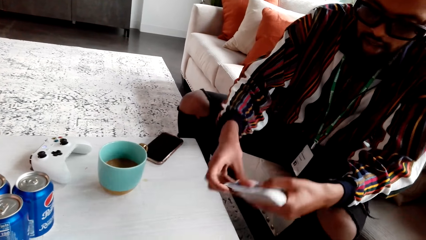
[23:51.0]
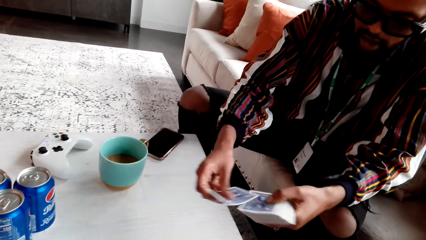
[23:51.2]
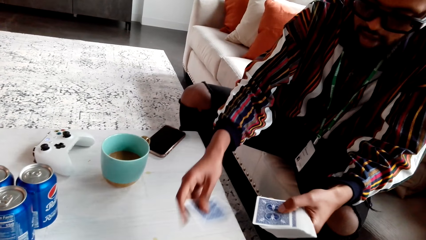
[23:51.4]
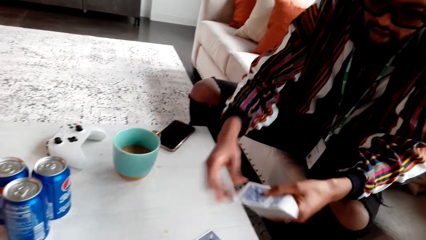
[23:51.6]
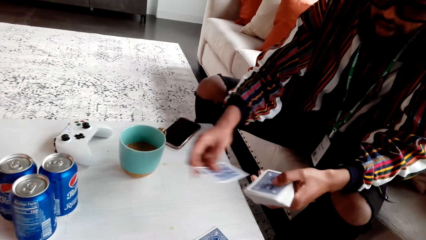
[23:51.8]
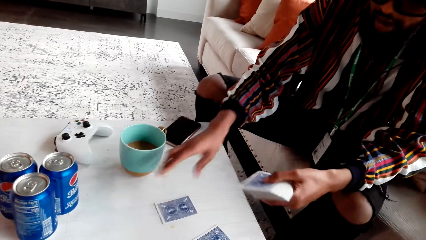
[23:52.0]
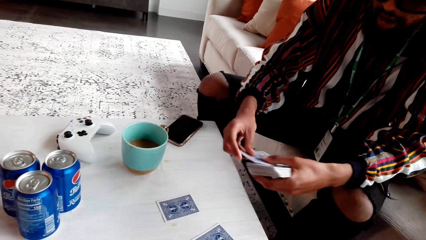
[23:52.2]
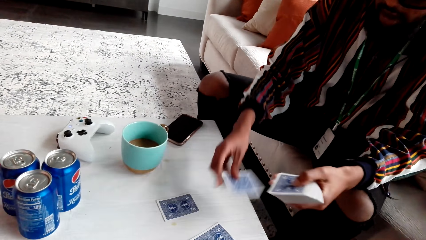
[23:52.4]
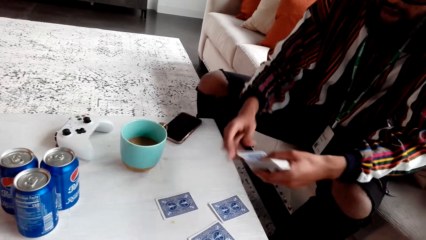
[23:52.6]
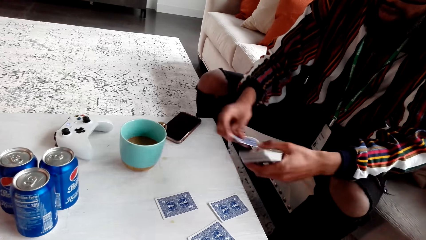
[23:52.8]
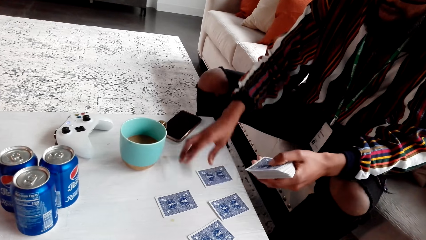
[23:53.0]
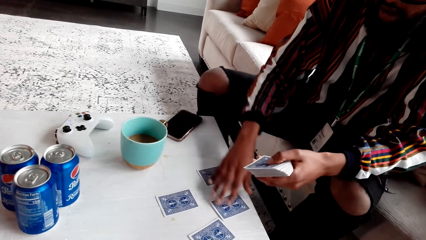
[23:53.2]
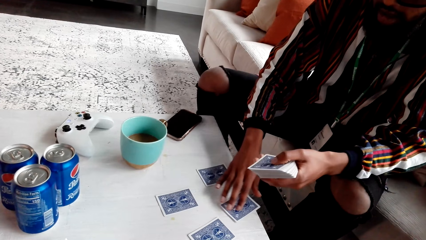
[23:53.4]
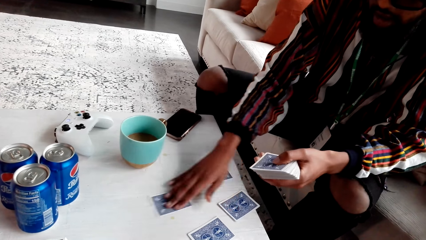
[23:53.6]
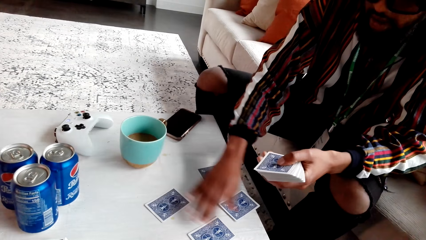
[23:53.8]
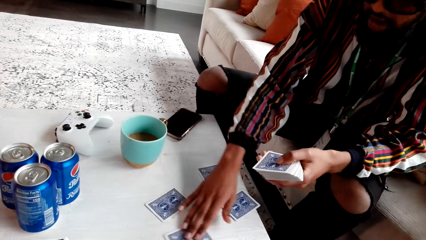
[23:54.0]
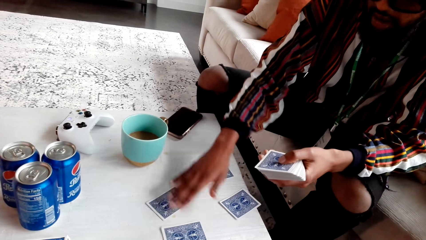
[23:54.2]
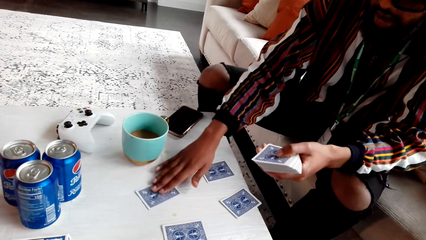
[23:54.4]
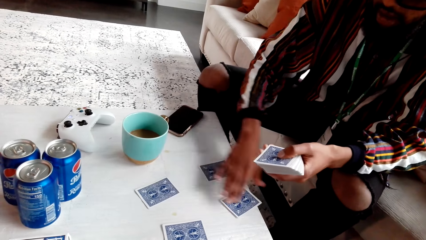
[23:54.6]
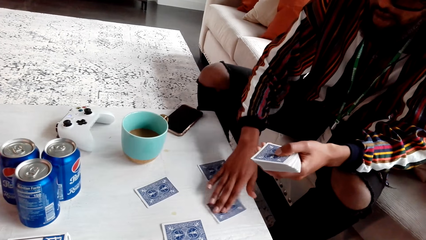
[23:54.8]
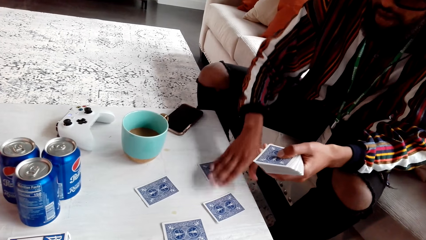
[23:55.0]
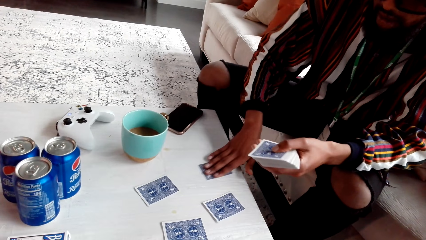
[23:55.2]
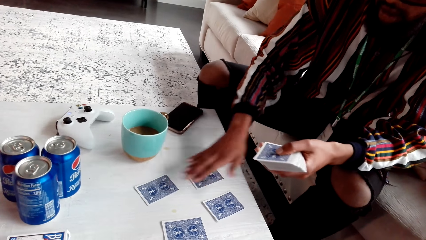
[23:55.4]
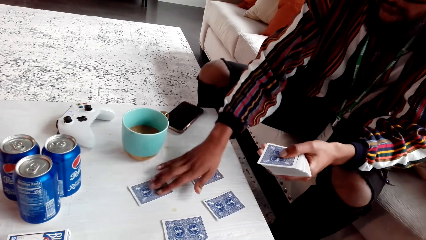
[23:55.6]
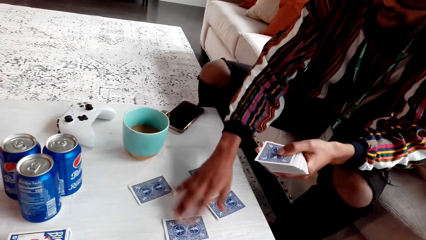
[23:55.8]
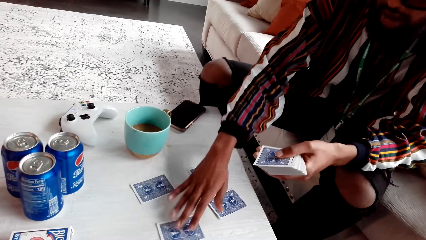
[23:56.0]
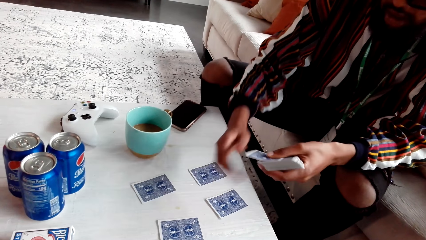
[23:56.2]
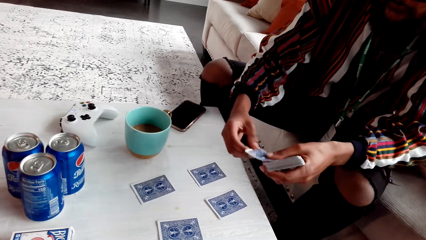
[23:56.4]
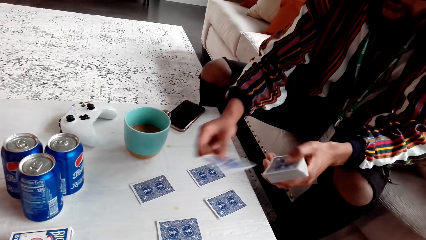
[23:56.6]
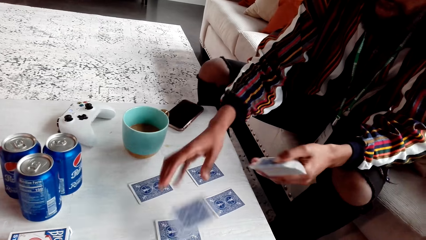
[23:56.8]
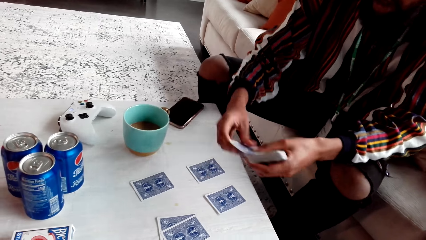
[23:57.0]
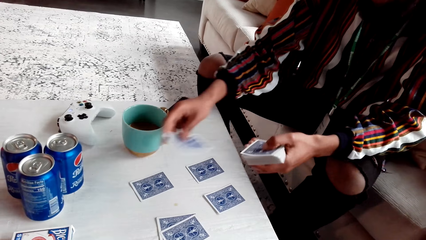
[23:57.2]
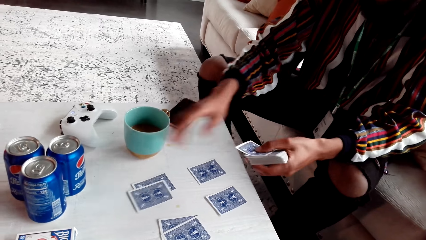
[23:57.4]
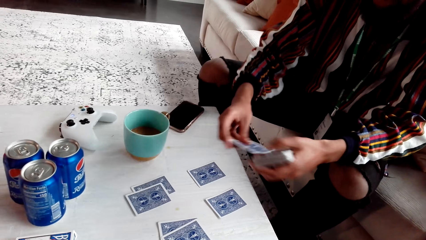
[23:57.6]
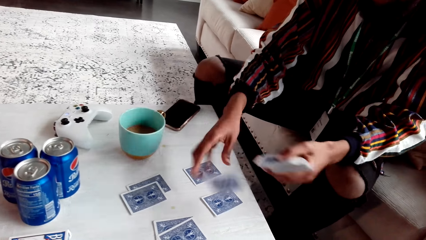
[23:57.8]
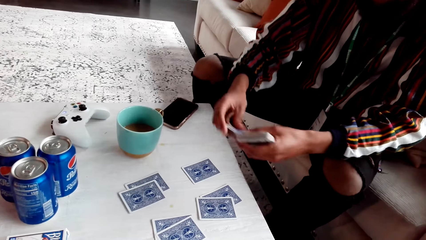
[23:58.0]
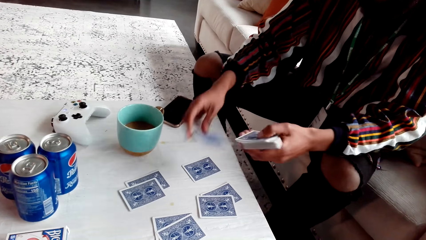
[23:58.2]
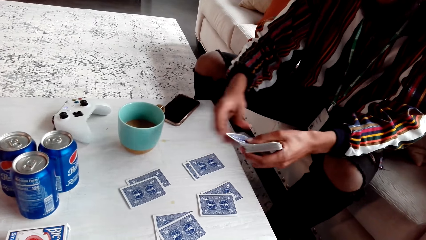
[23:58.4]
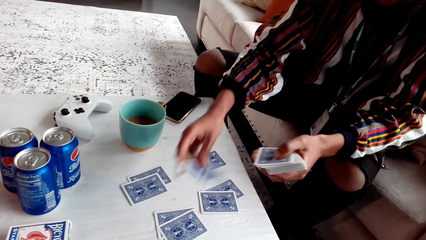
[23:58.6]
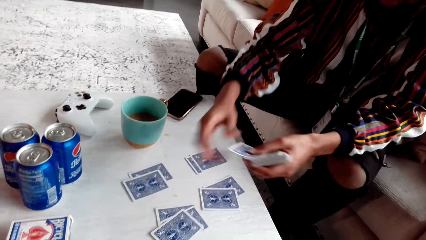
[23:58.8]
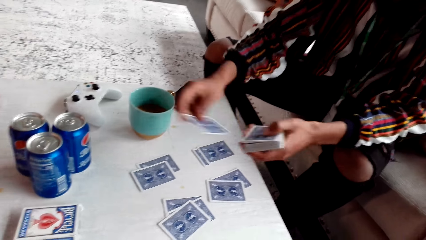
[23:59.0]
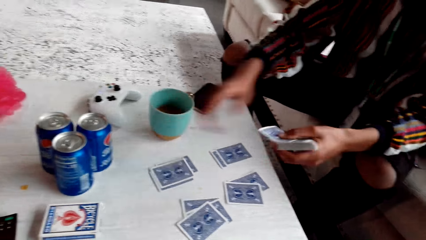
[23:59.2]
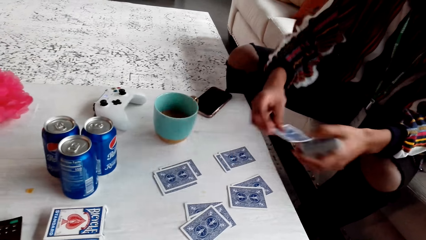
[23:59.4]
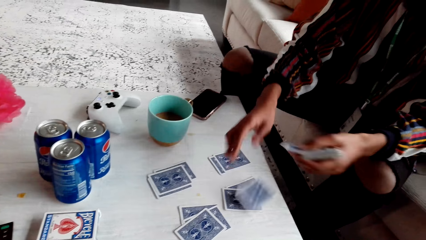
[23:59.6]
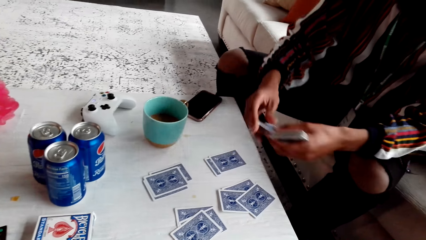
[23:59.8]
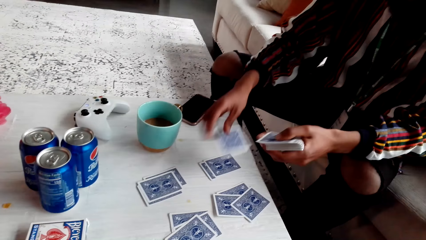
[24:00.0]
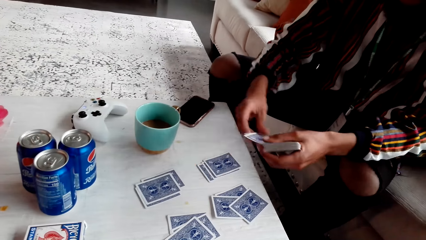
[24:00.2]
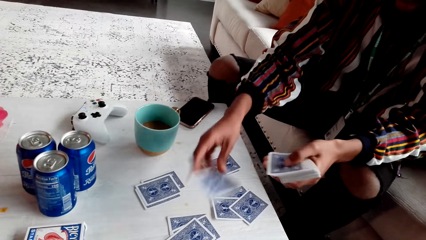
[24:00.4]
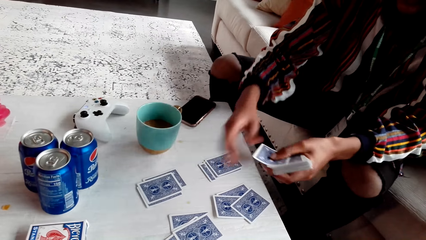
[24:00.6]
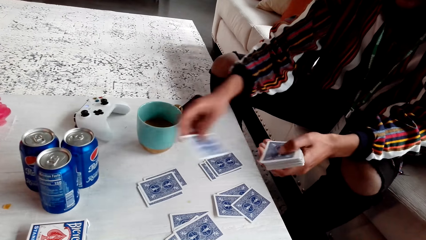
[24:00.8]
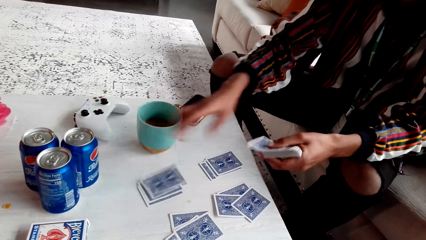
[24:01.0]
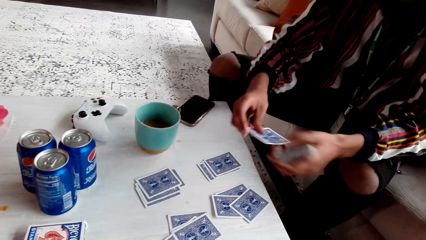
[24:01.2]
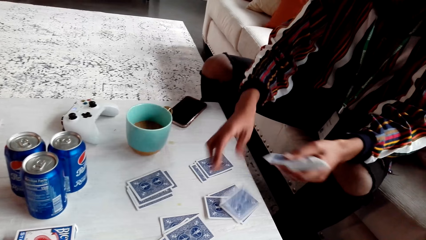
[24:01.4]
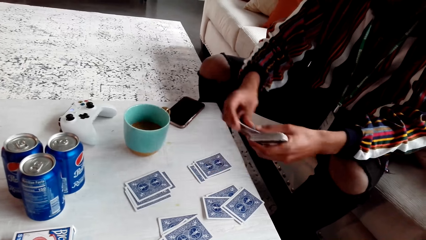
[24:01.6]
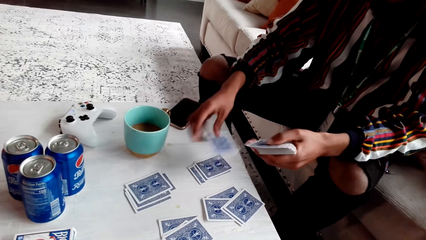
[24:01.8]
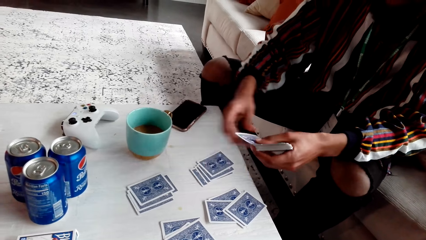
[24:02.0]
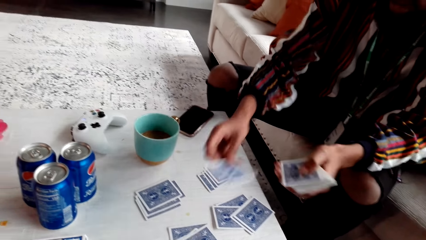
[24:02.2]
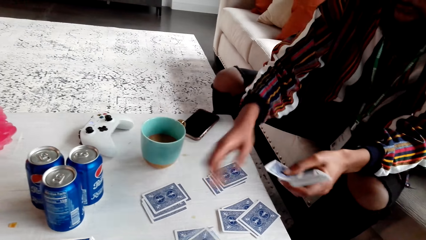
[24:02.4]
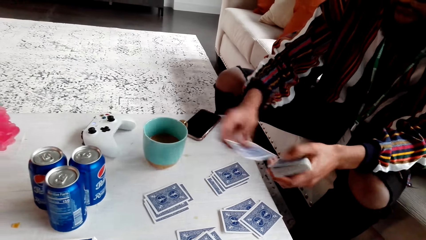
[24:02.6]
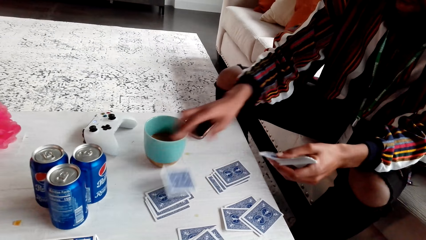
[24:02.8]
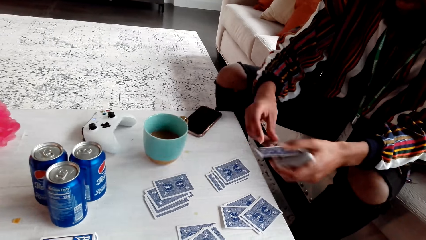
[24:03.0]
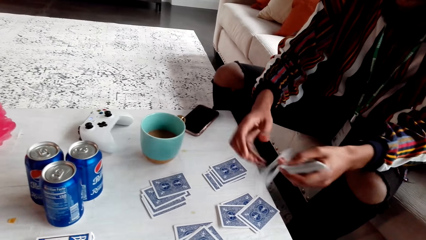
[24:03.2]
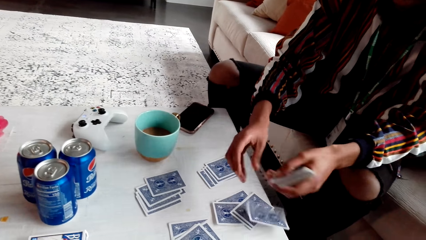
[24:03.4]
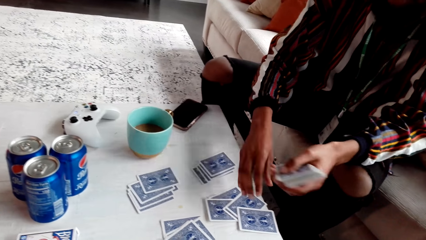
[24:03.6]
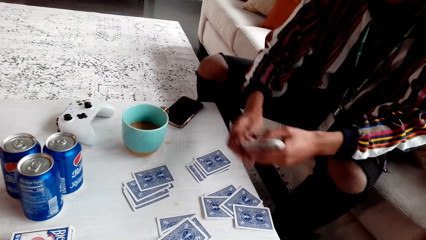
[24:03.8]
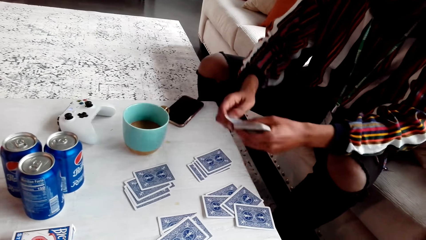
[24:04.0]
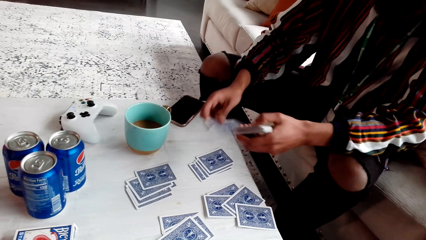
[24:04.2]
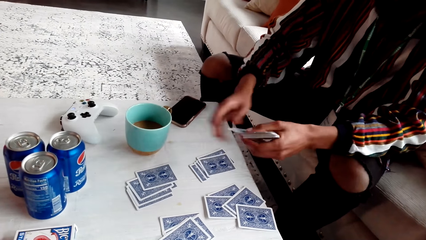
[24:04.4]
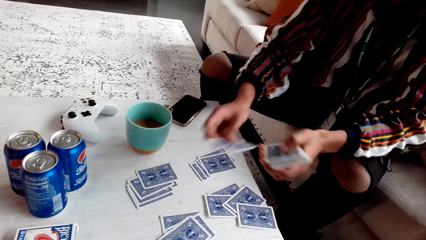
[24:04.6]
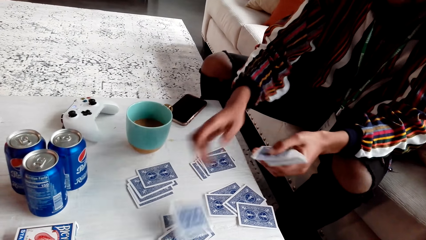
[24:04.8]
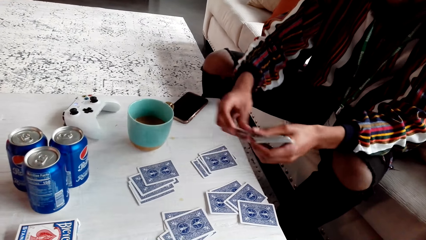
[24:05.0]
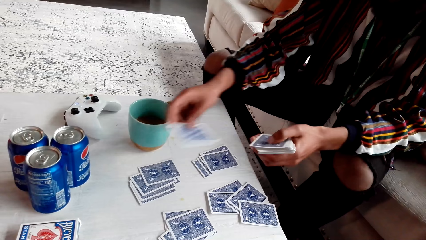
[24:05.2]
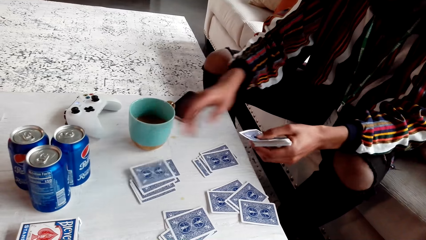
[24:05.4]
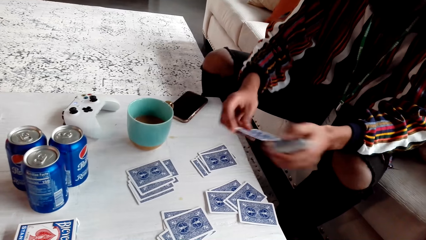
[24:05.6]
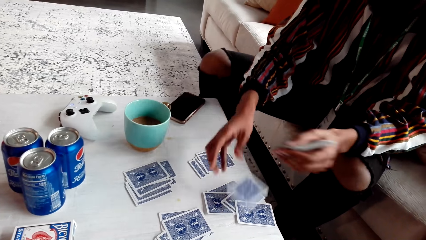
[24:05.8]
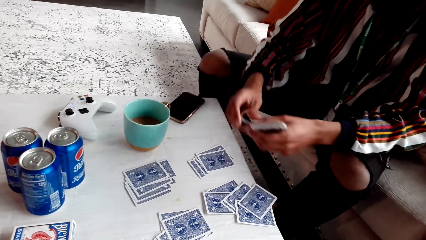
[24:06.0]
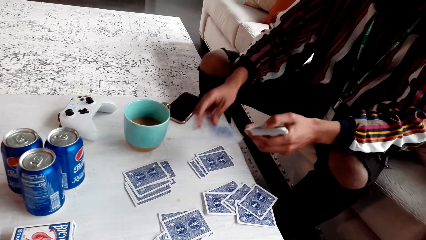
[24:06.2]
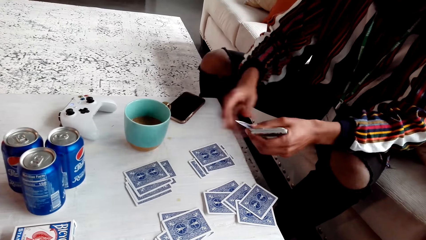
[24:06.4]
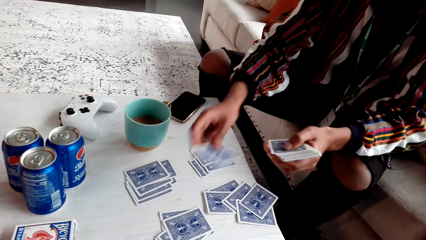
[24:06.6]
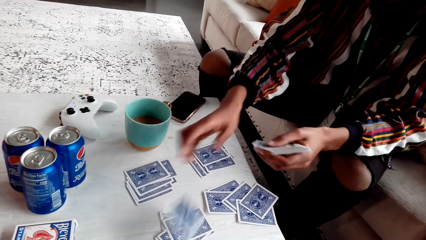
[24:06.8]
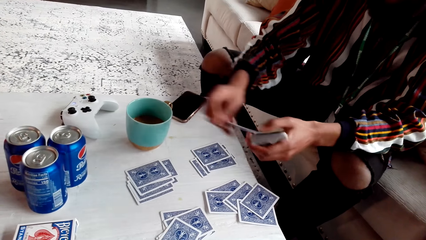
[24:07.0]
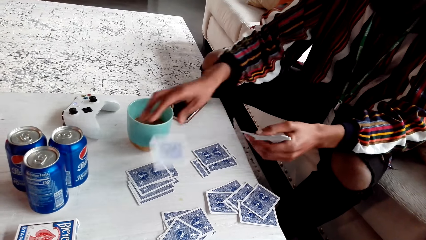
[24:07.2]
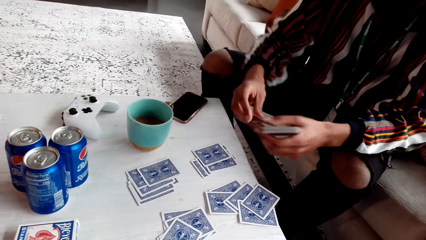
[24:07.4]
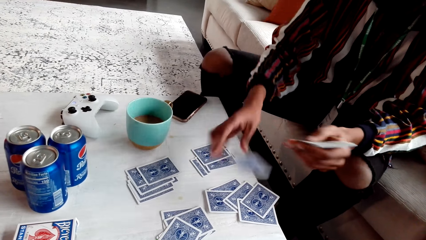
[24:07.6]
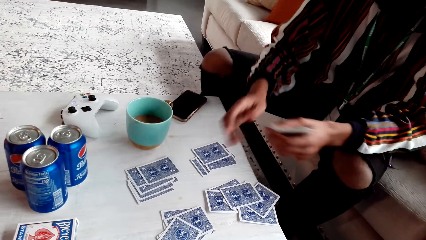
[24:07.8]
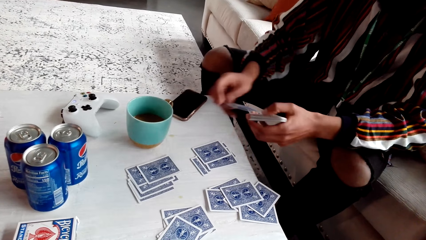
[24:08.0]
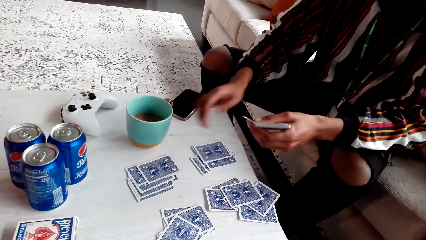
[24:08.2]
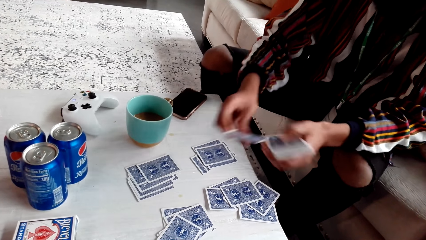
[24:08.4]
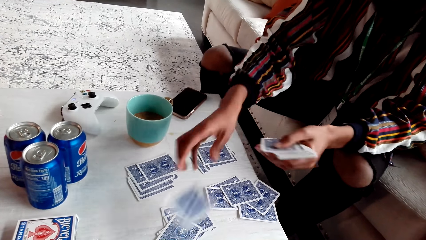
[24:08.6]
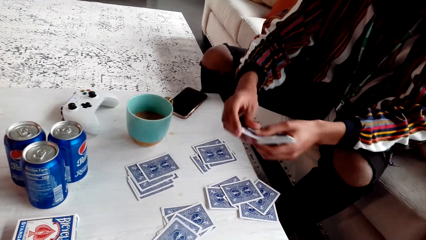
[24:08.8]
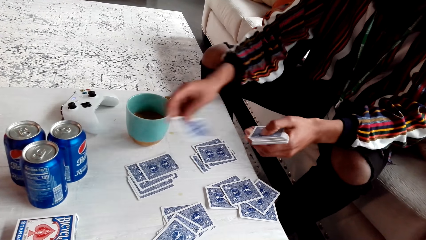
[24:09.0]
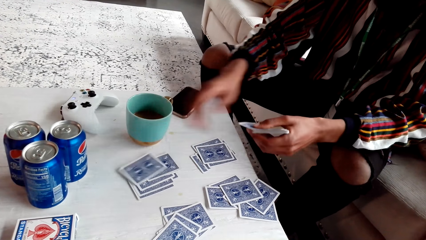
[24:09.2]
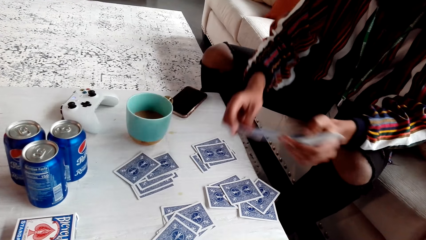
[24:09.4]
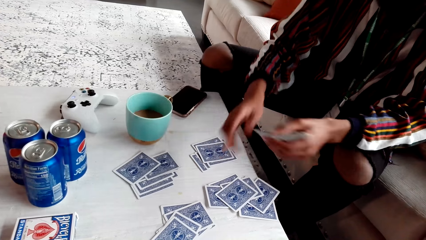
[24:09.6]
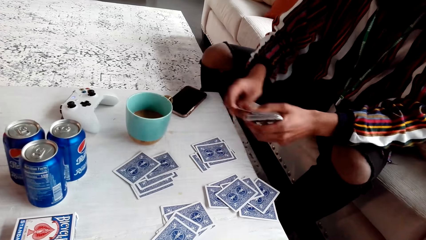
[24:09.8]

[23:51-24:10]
The man deals the cards and puts the cards on the table. He touches the cards. He puts the cards.
